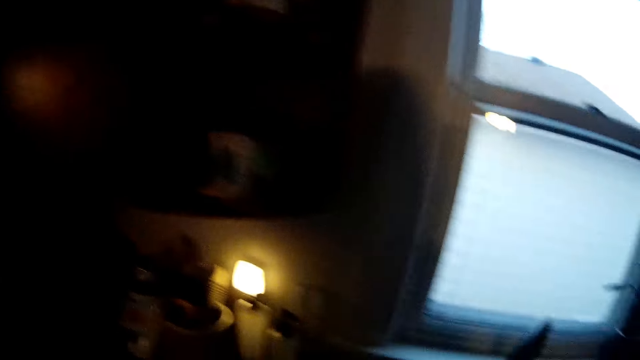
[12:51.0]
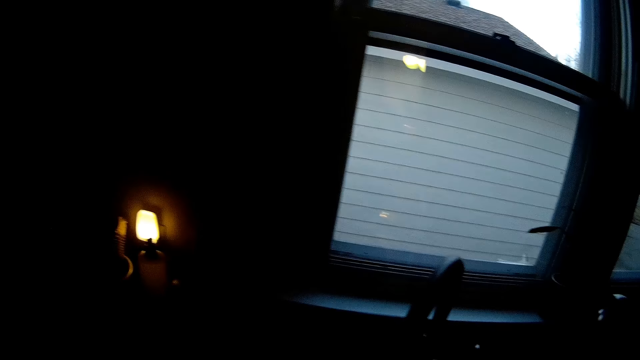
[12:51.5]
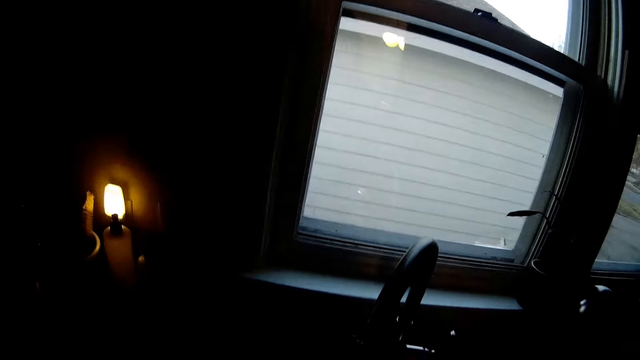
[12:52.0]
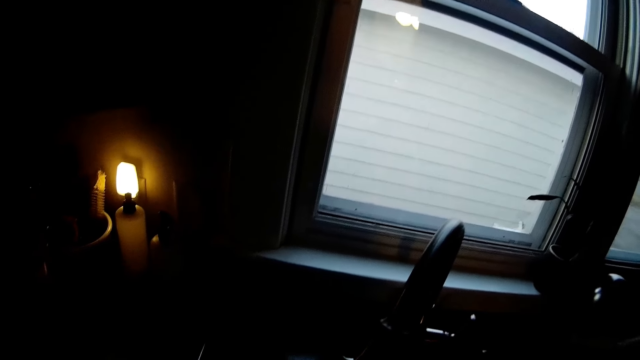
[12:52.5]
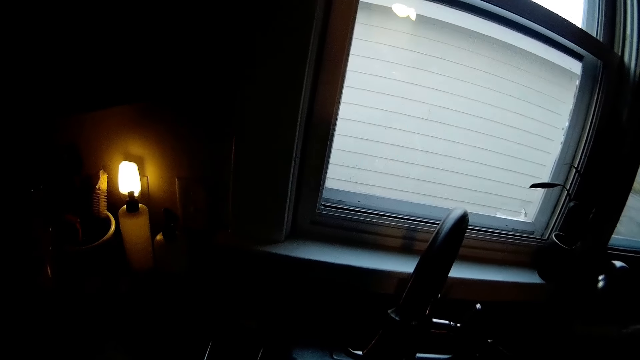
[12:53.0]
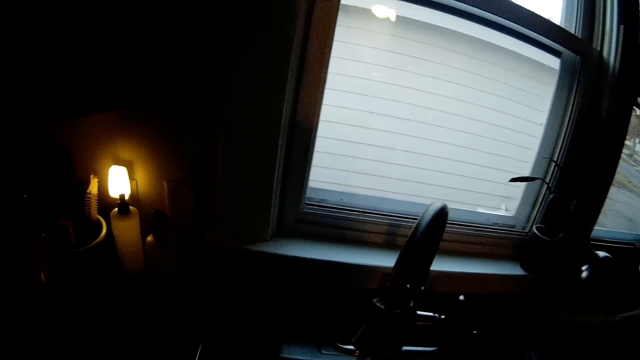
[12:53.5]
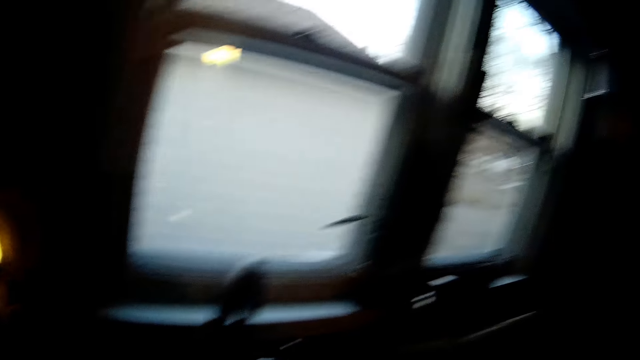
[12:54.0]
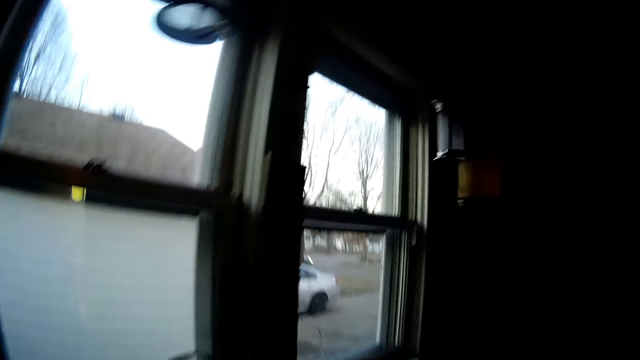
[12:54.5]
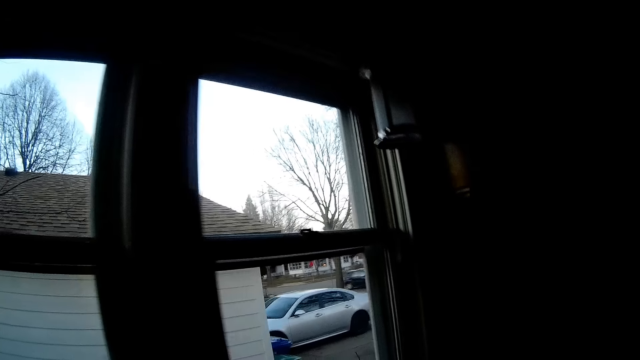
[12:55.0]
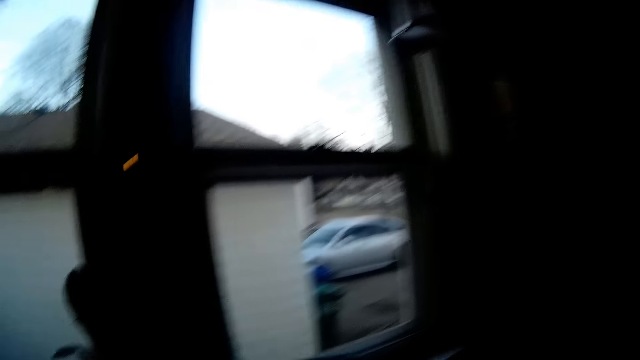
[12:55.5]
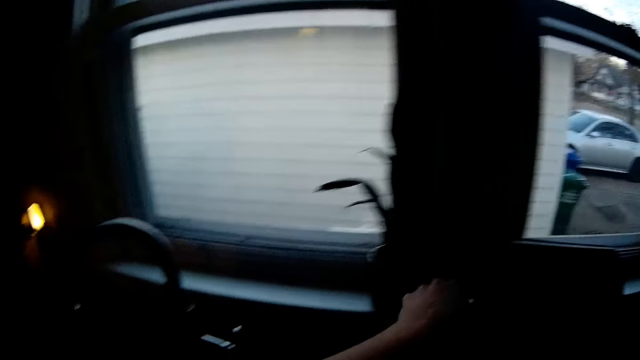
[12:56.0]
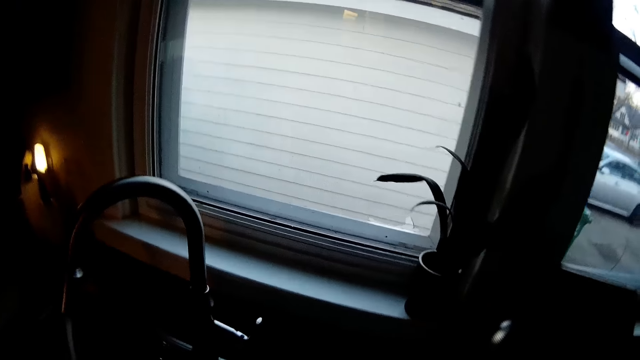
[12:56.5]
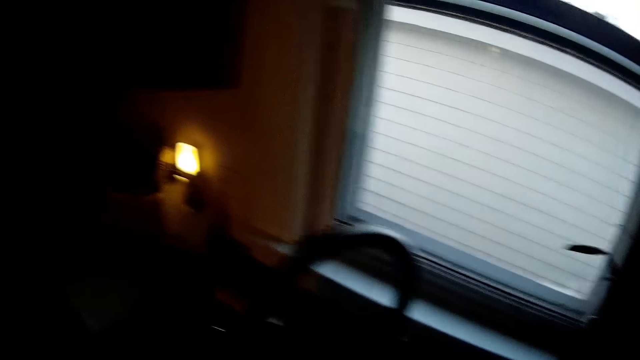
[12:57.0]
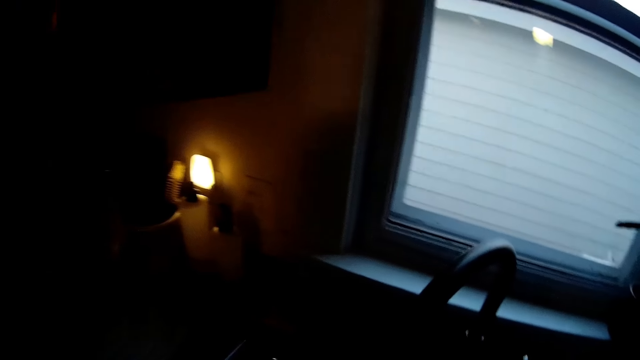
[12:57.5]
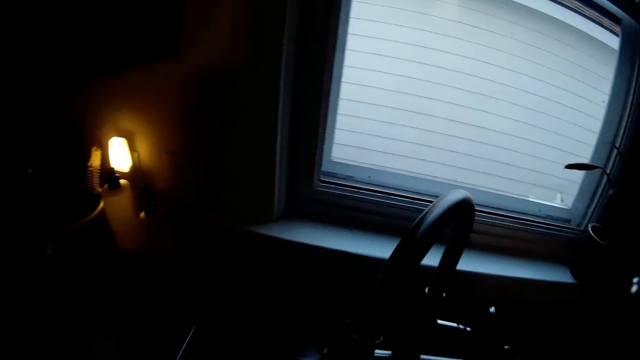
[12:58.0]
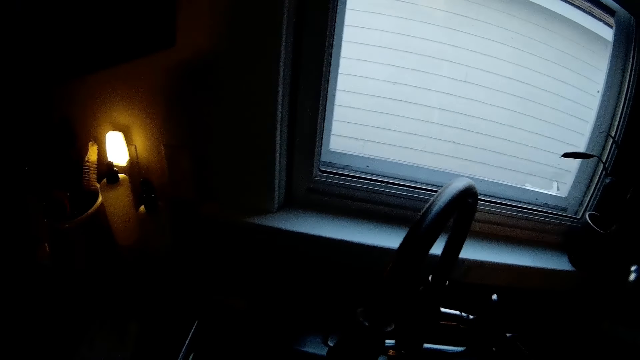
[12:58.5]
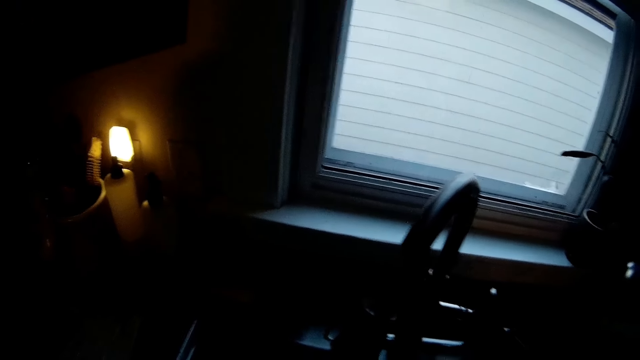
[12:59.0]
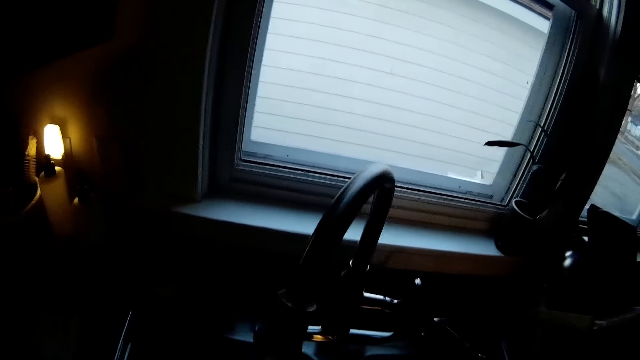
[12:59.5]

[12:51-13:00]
The camera wearer looks around. She drops an object on the window sill with her left hand.

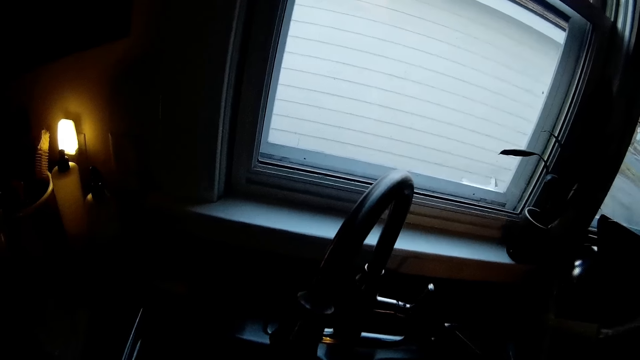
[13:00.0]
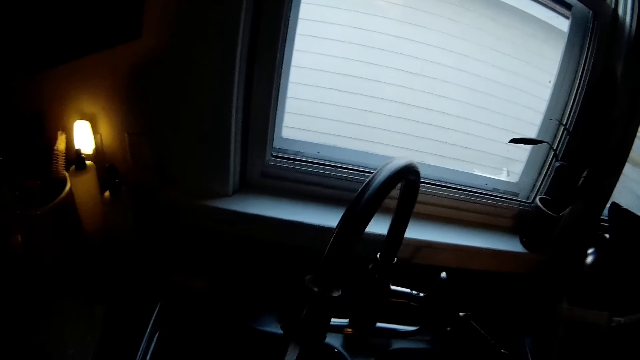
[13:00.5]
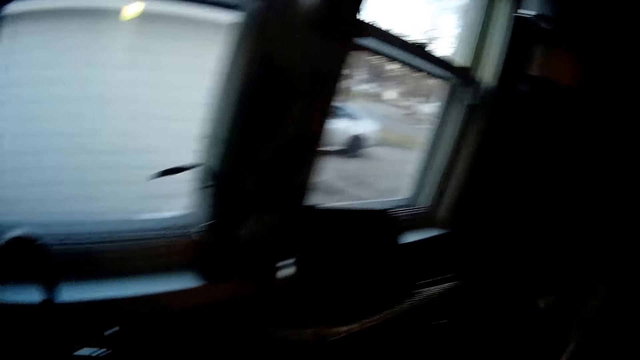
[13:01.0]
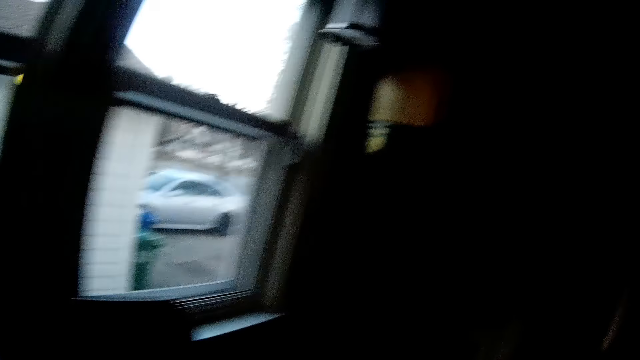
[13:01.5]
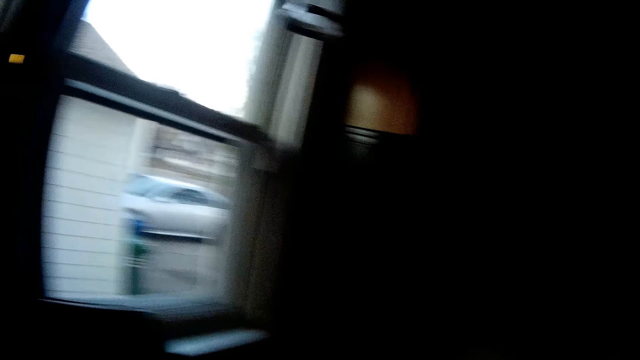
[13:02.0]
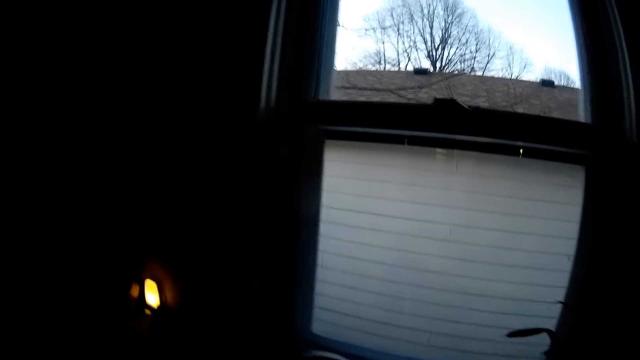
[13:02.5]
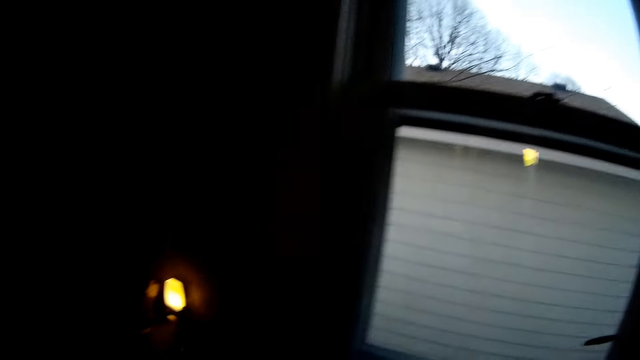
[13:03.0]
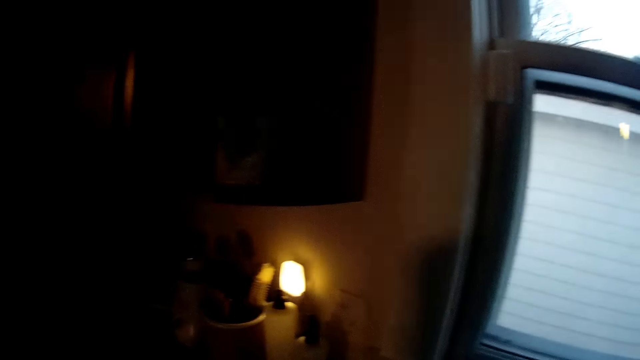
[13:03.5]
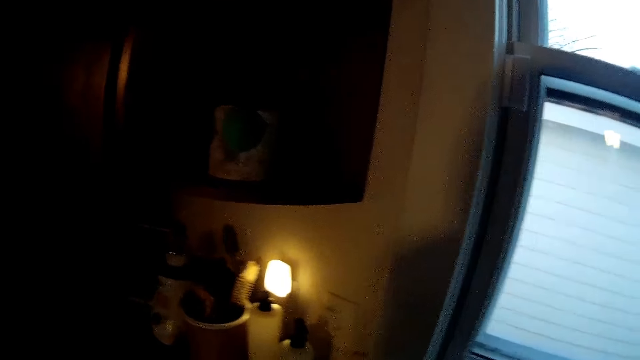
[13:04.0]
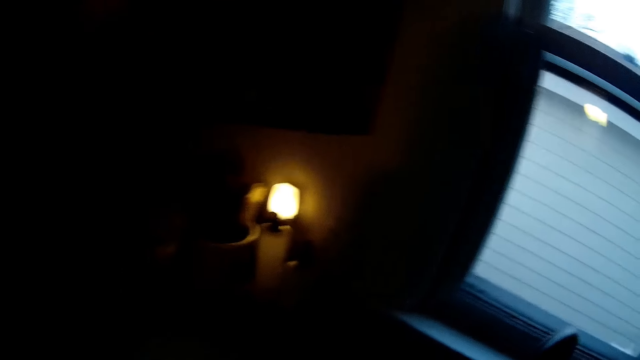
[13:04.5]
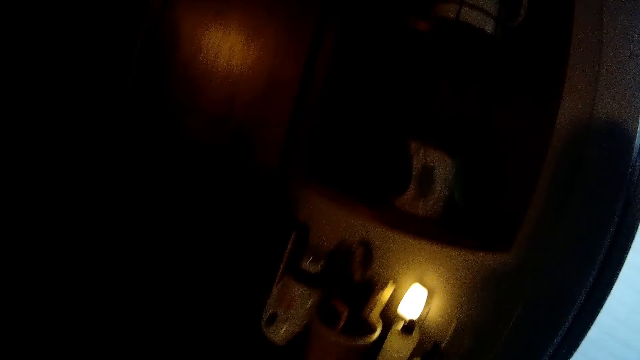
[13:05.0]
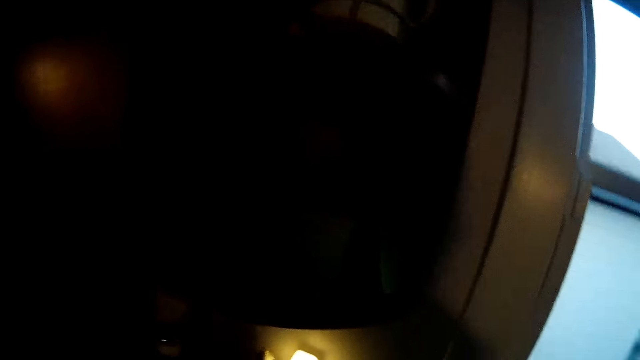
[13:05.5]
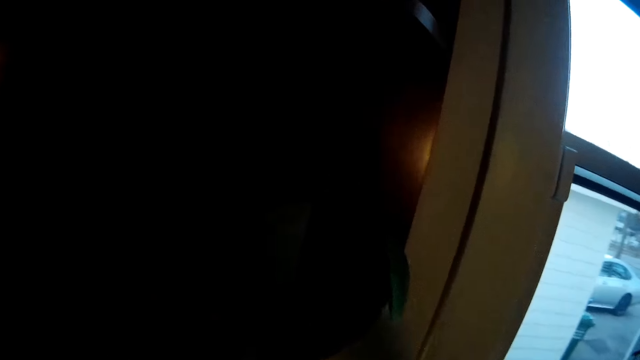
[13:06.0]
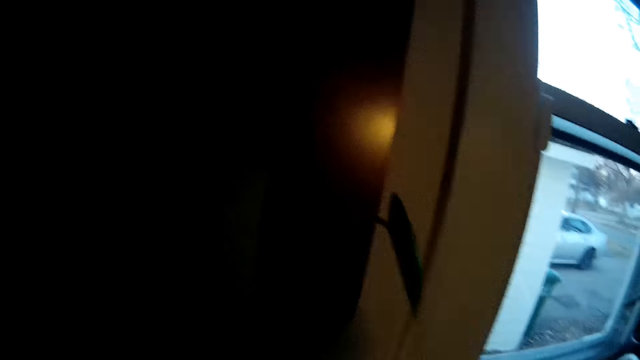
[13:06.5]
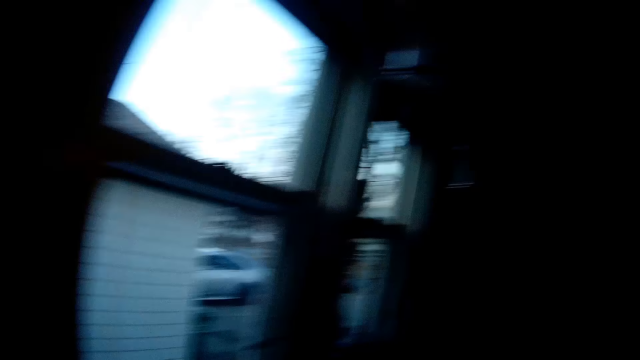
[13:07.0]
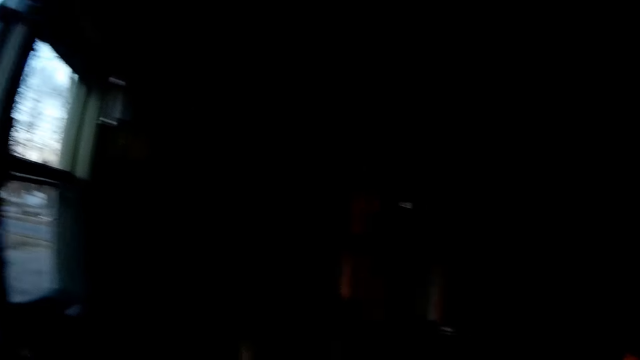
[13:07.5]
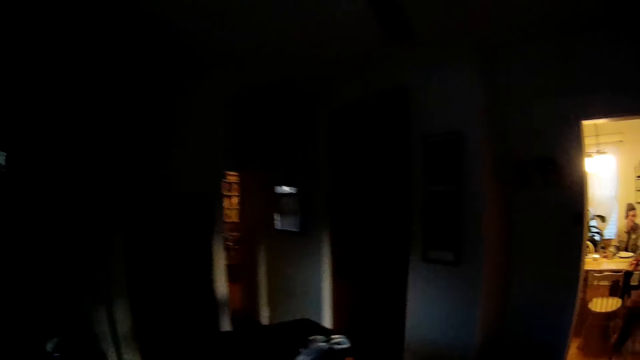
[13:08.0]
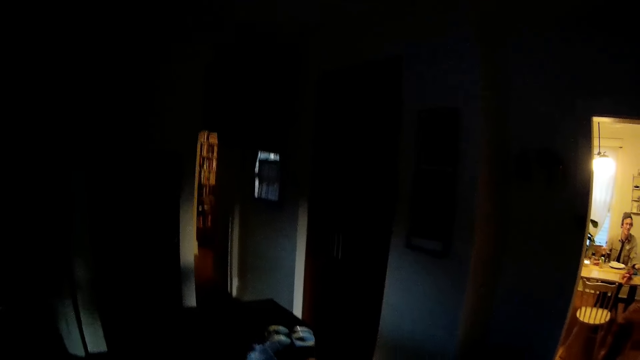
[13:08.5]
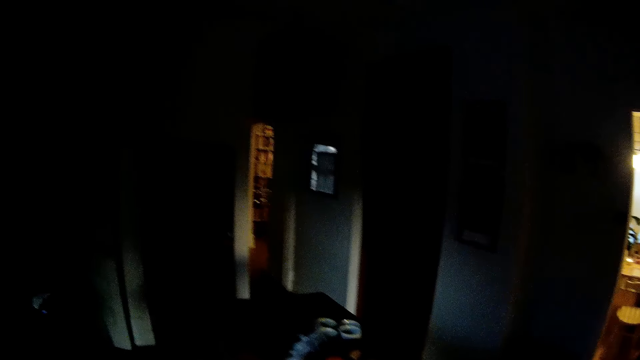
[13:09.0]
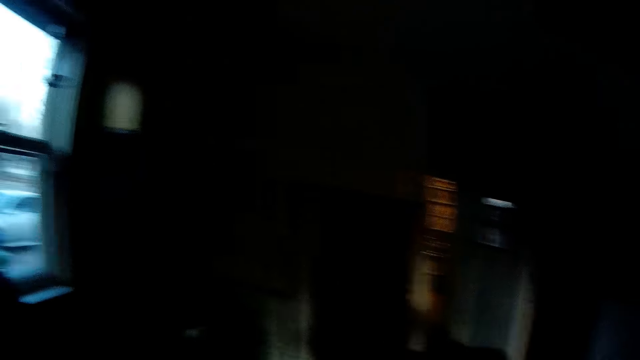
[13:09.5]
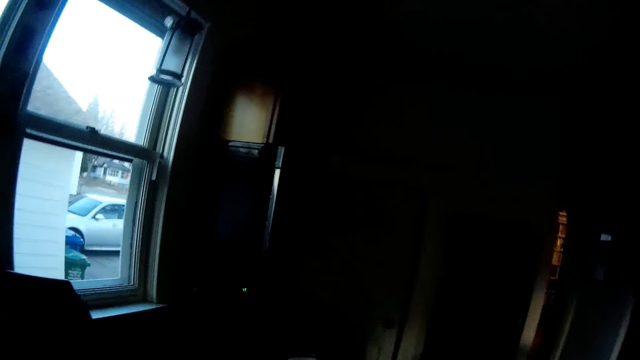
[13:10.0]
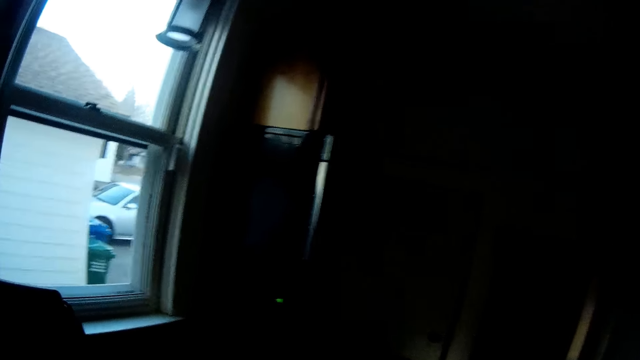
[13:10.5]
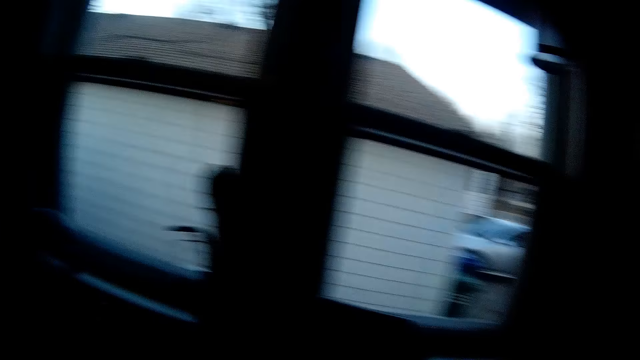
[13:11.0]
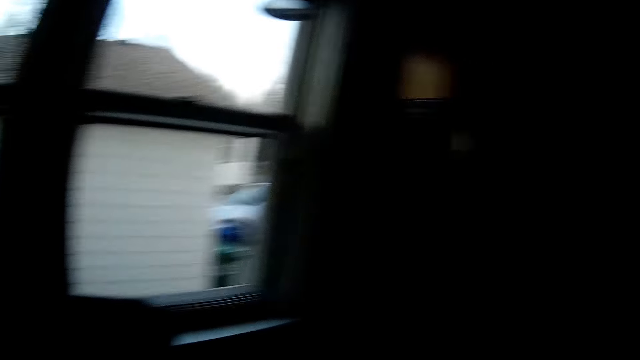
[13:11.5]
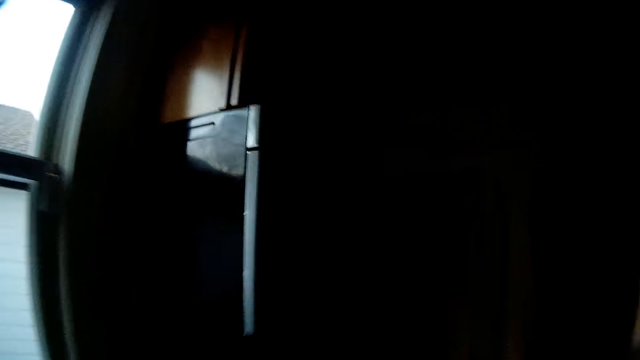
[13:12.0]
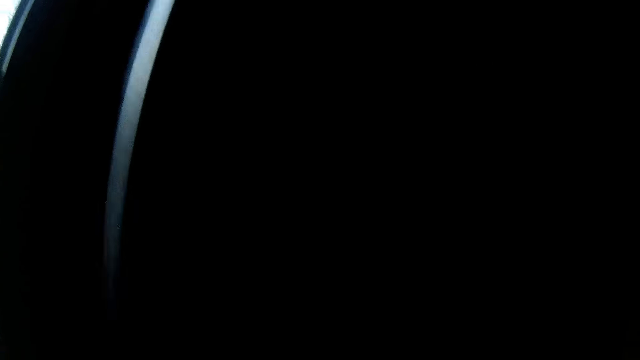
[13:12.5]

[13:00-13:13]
The camera wearer looks around. They look around again. They walk.
